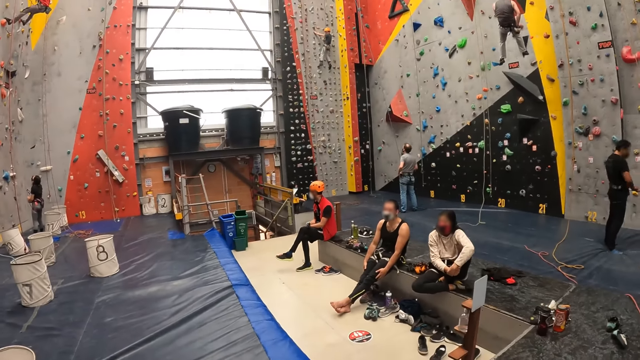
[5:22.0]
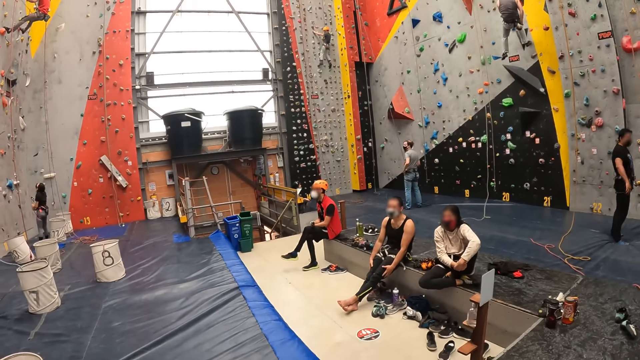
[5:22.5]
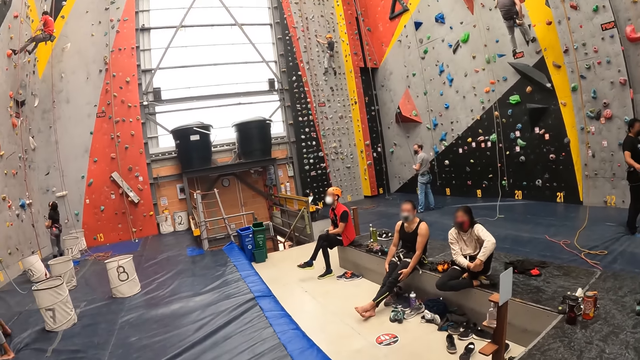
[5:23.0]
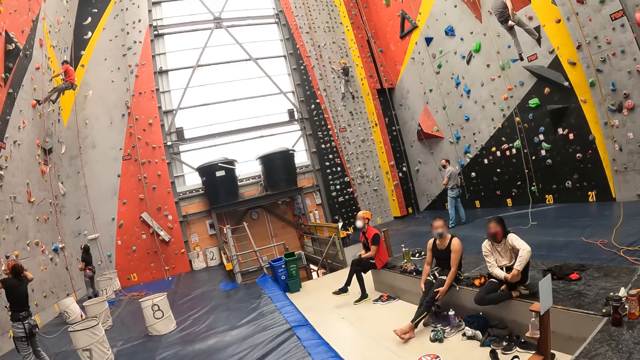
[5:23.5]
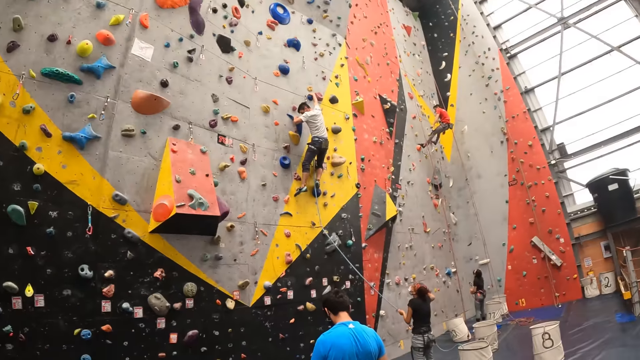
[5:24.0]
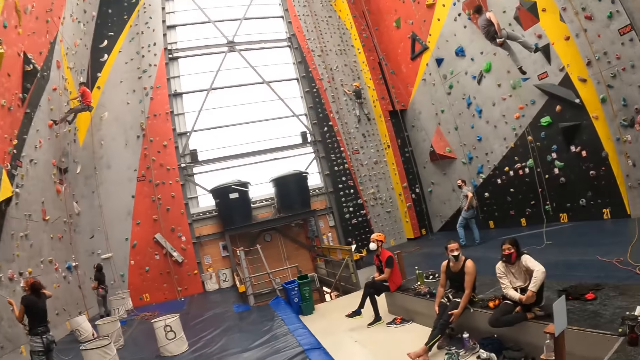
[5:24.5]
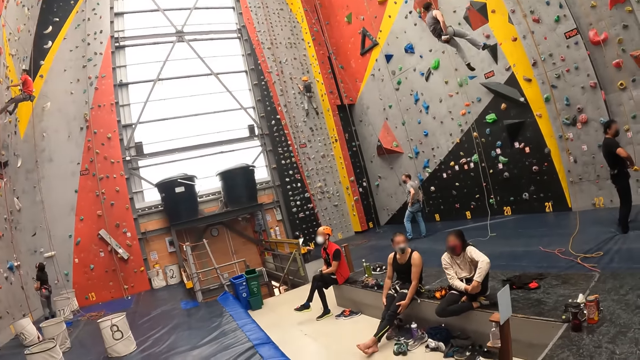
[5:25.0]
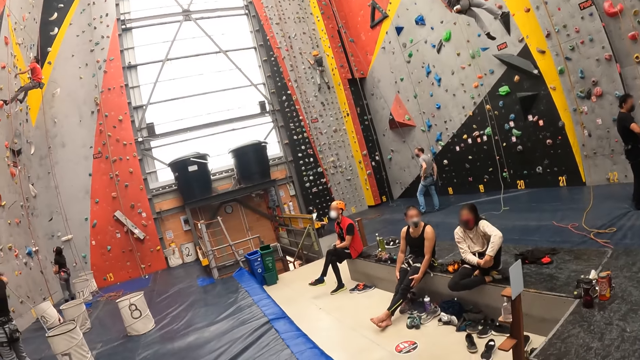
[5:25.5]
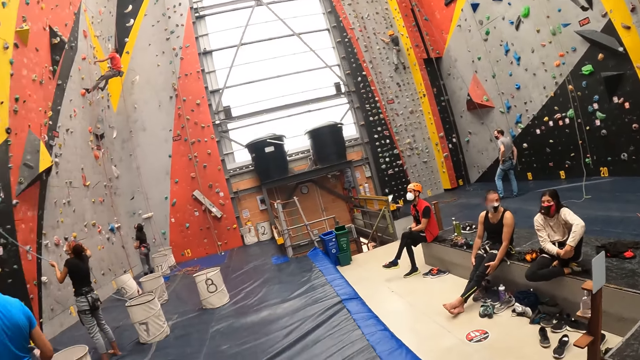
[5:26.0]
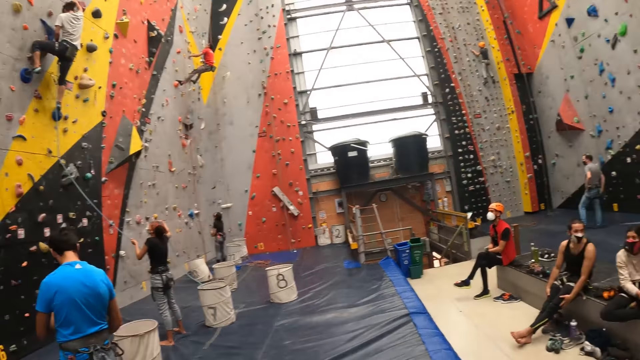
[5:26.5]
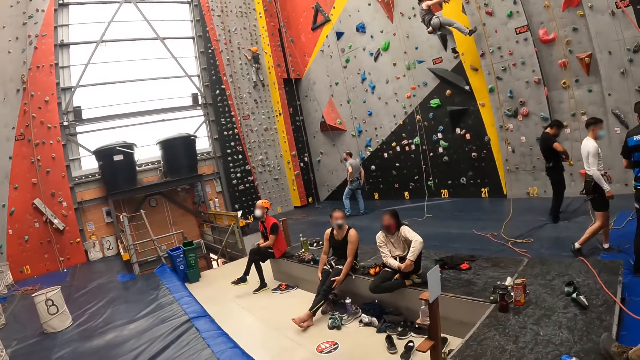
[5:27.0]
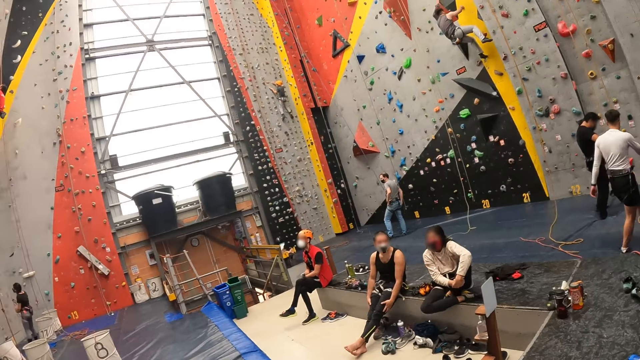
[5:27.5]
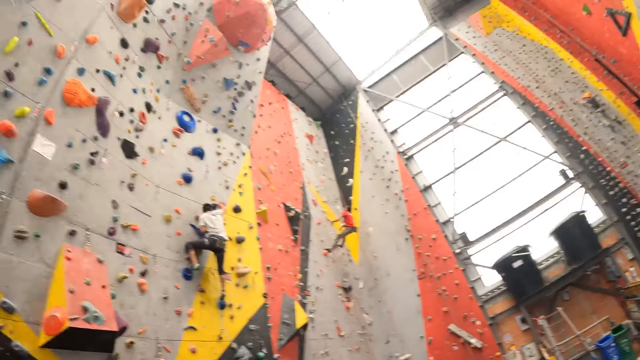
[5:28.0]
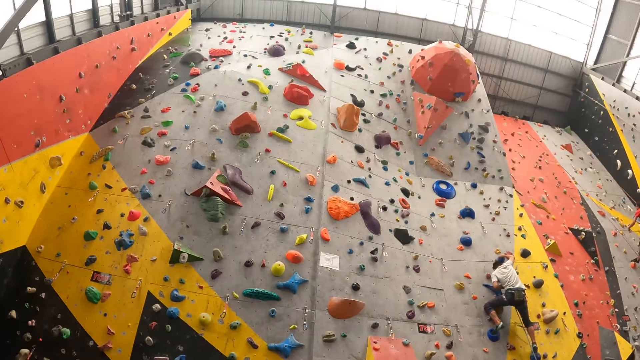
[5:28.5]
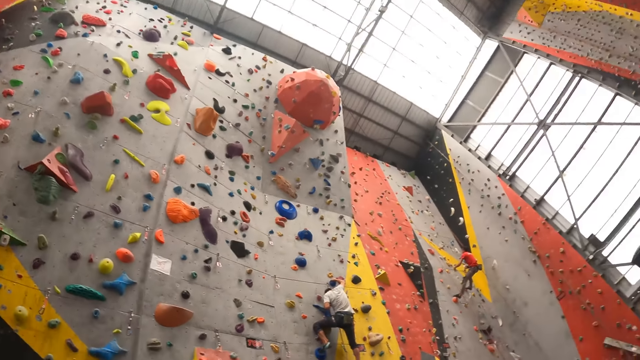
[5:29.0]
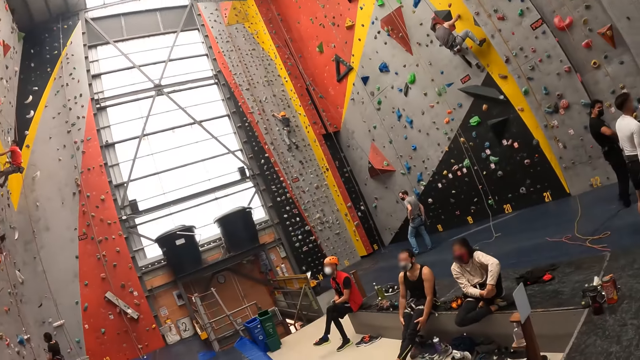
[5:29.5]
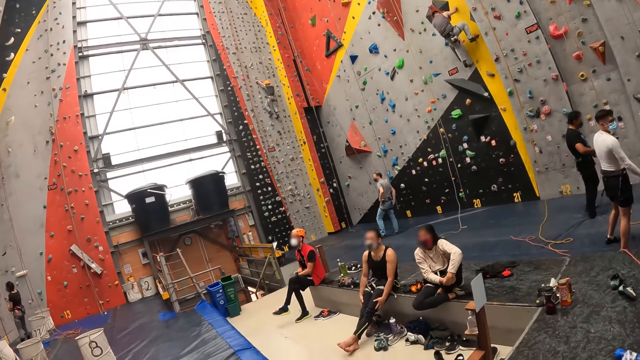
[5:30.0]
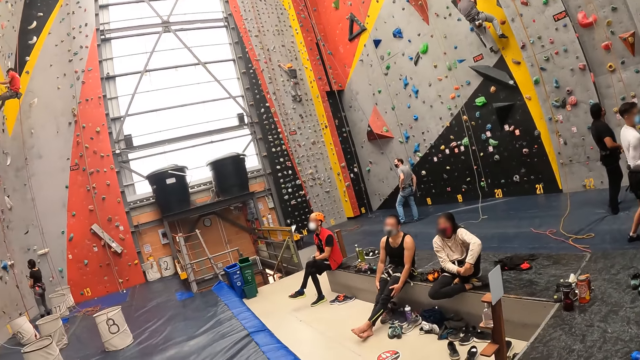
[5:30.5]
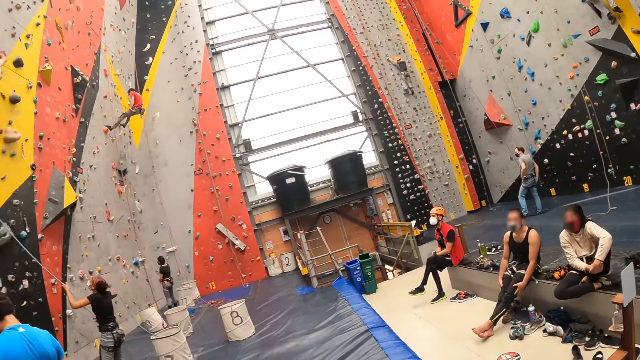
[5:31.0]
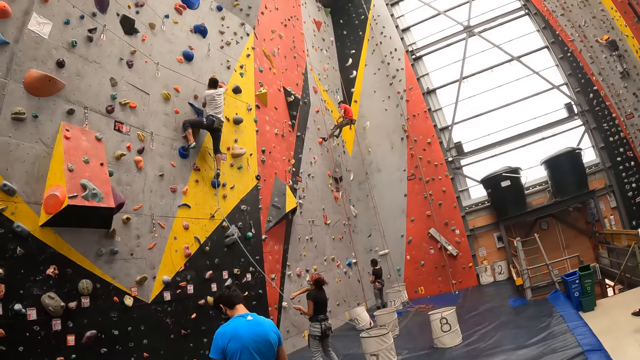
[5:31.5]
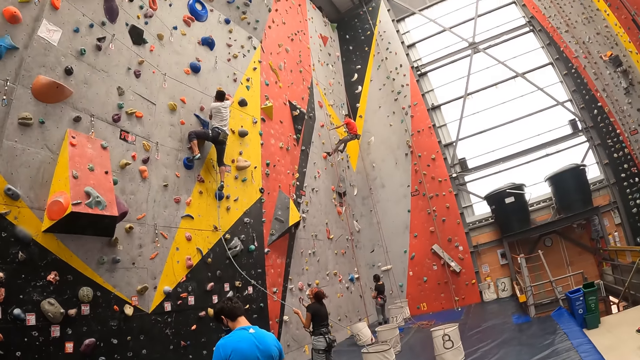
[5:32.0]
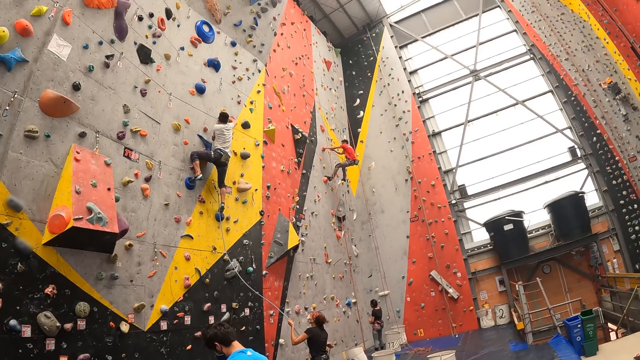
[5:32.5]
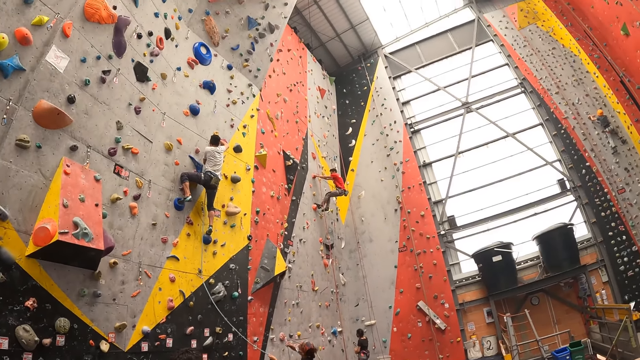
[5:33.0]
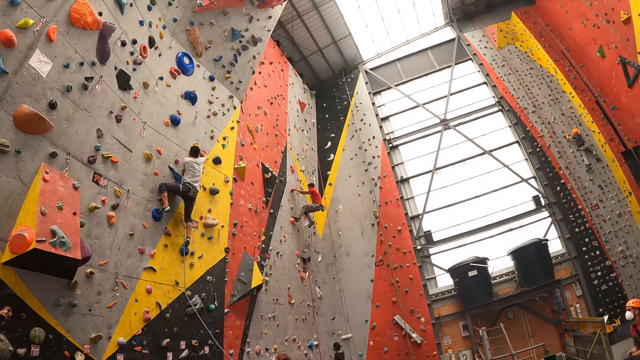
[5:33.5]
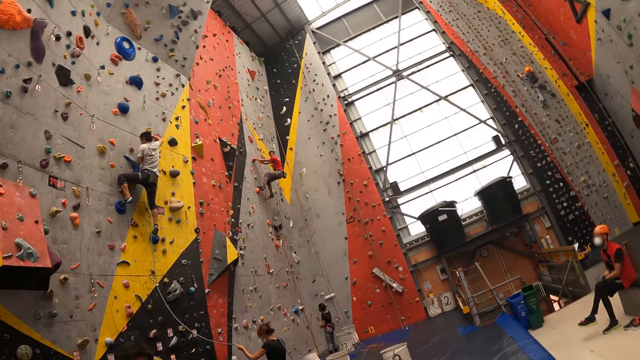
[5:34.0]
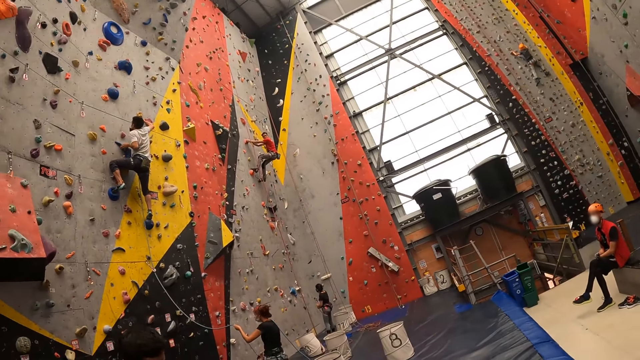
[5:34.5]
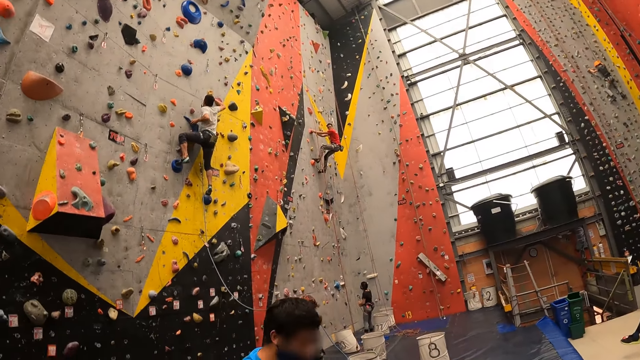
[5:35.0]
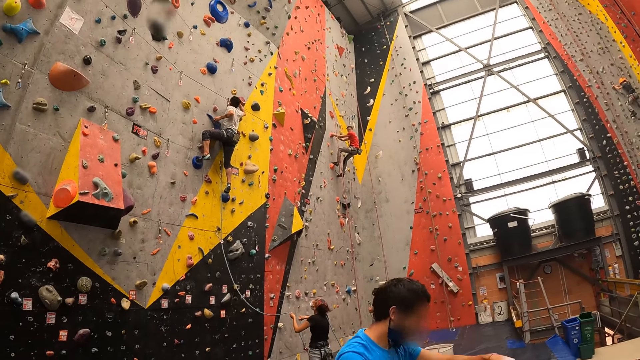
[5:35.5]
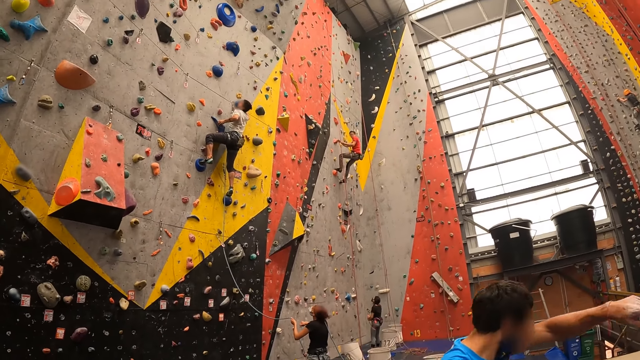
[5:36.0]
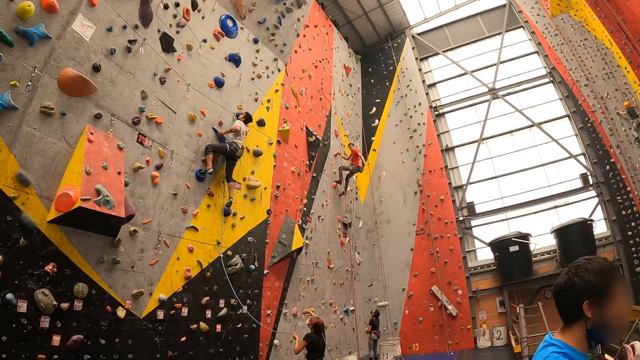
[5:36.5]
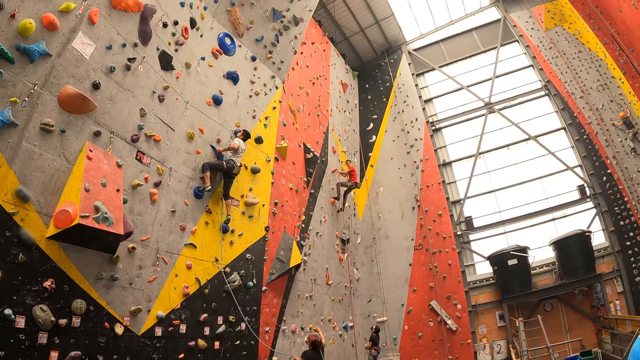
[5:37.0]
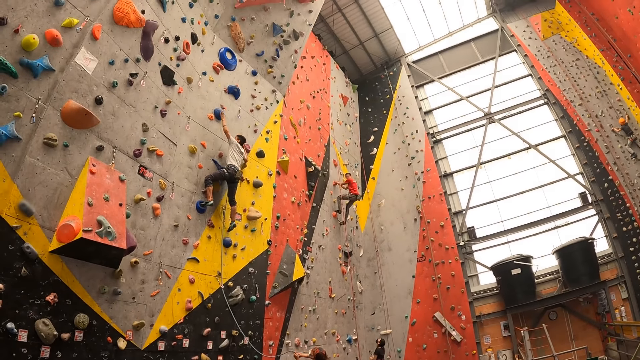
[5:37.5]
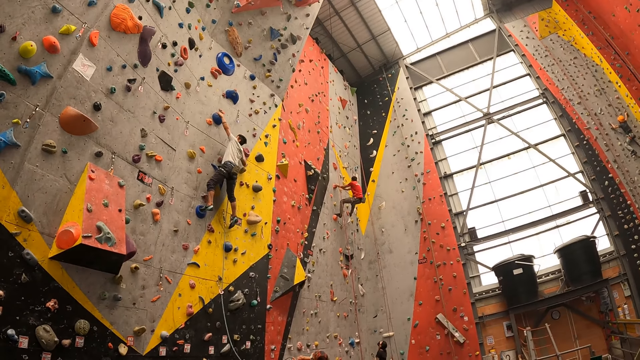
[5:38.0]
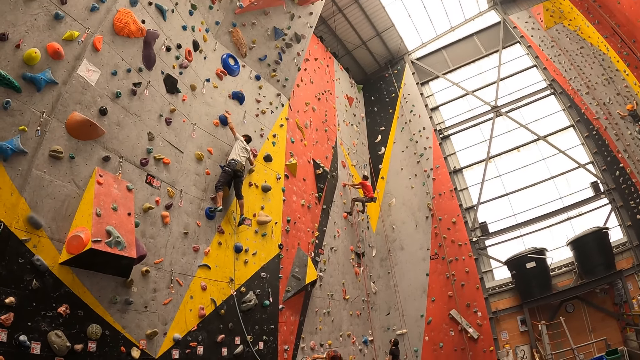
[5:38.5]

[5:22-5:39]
The camera wearer looks around repeatedly. They raise a hand. A lady pulls a rope. A man walks around and wipes his face.

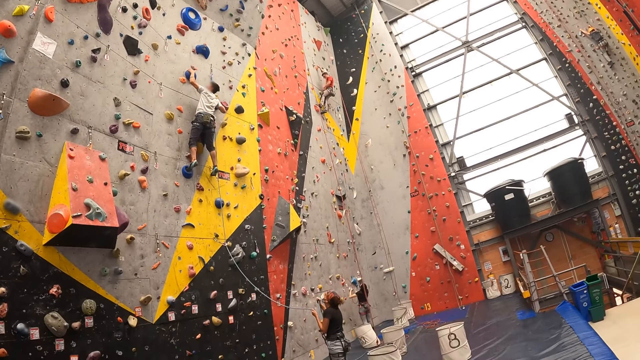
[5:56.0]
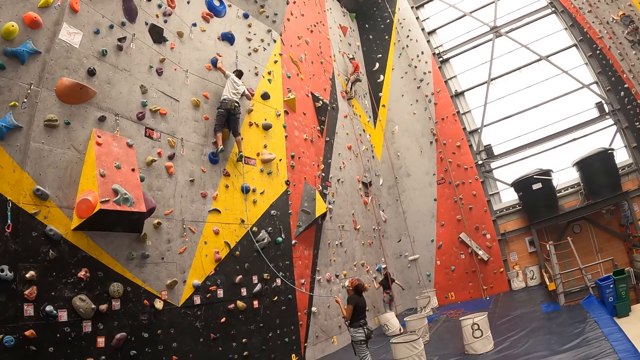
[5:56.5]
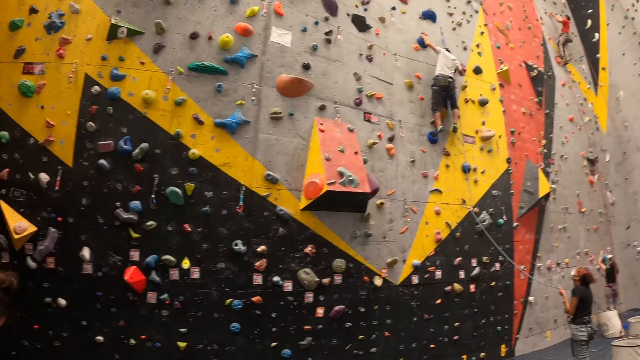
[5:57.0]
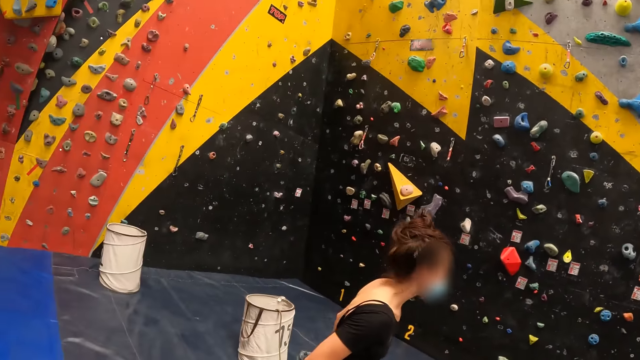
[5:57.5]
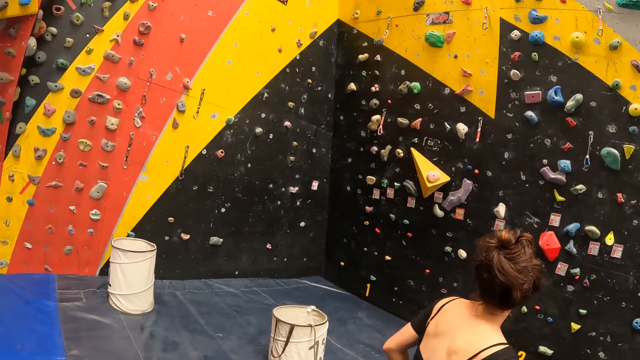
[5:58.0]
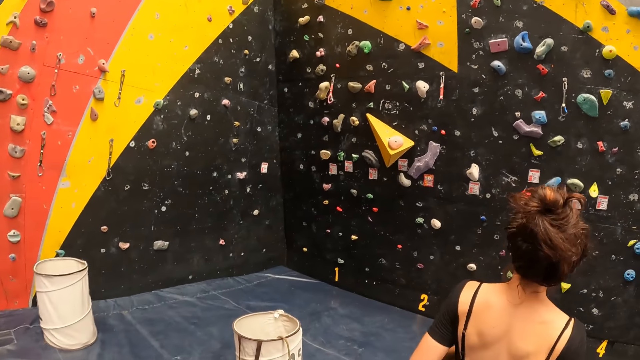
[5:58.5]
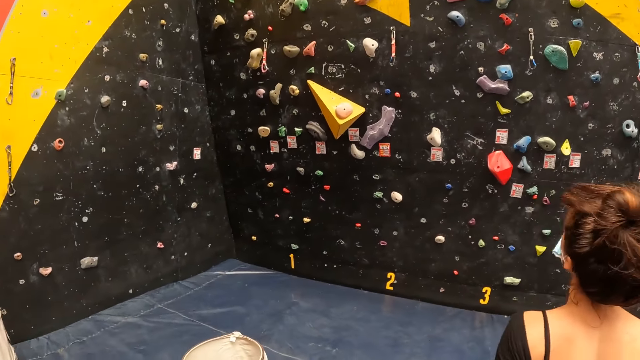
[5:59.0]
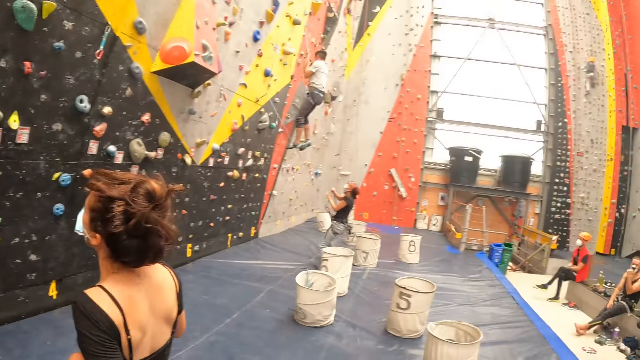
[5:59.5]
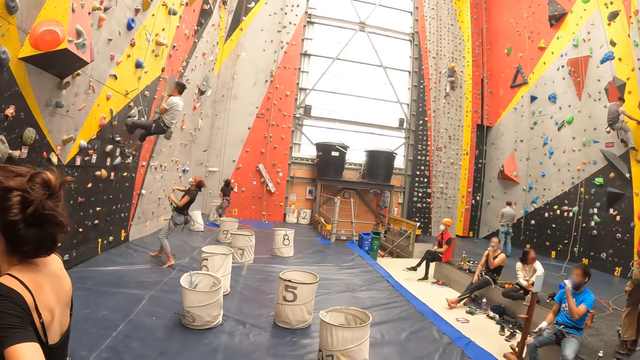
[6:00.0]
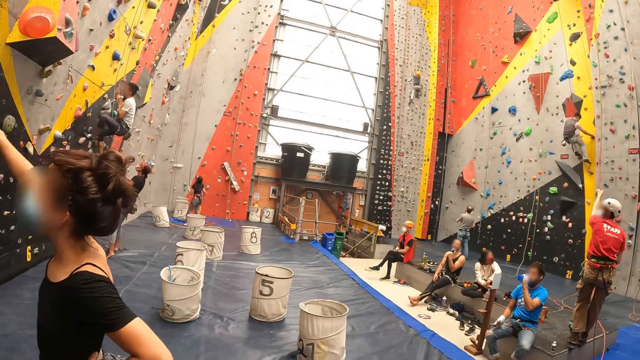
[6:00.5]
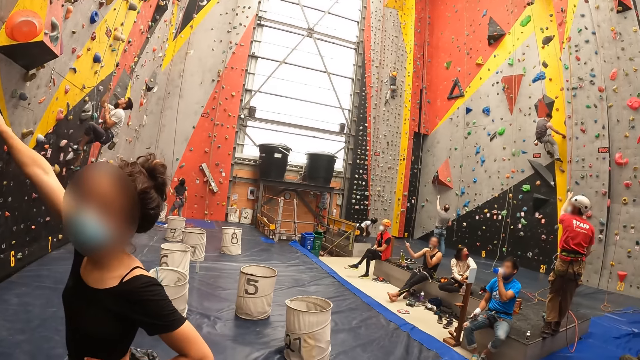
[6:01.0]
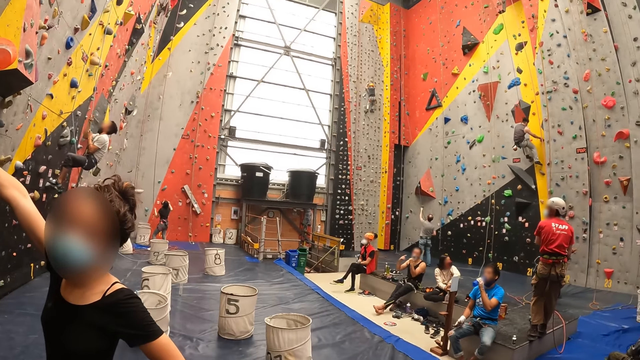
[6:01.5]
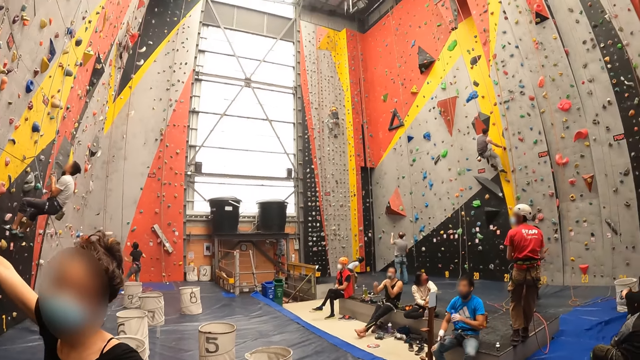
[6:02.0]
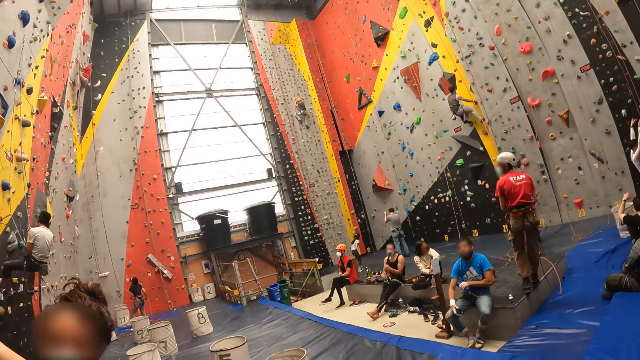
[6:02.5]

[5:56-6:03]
The camera wearer looks around. They move around. A woman points a finger.
